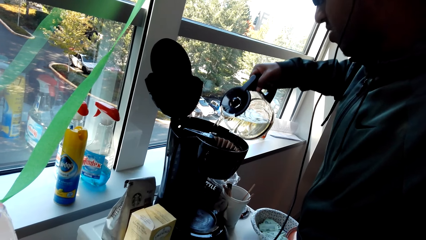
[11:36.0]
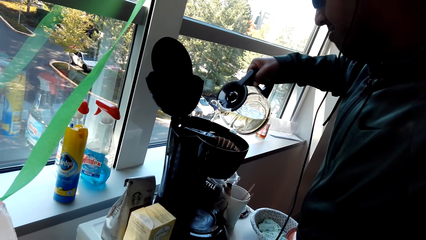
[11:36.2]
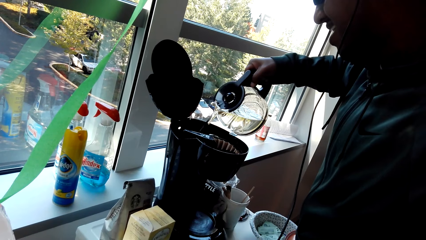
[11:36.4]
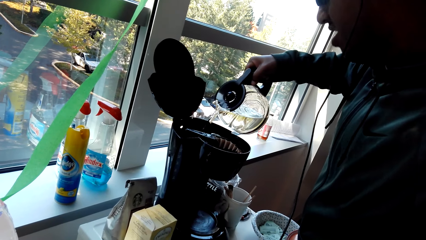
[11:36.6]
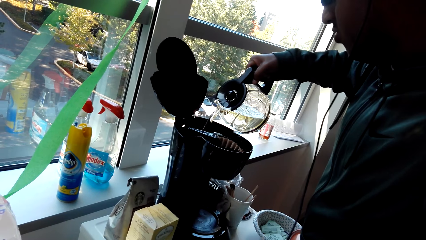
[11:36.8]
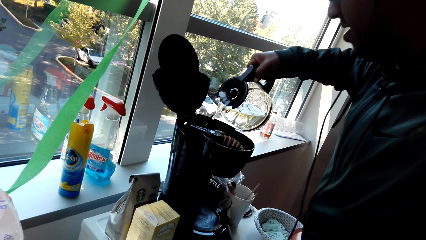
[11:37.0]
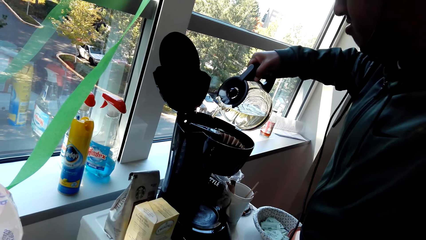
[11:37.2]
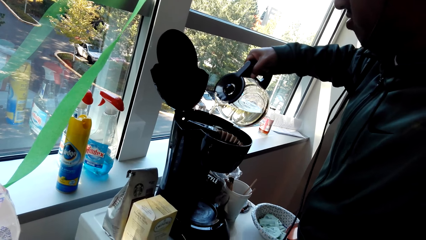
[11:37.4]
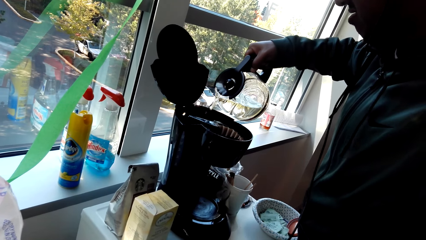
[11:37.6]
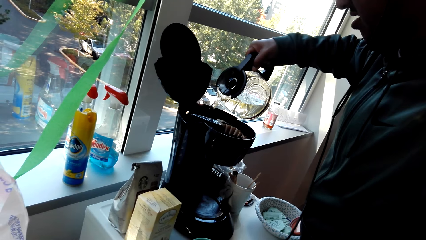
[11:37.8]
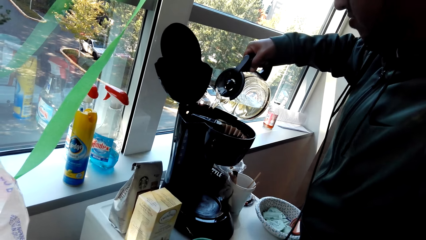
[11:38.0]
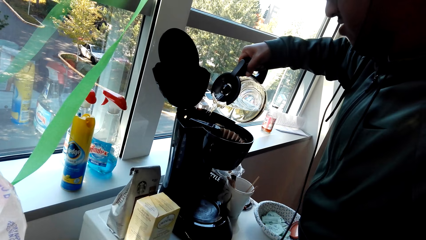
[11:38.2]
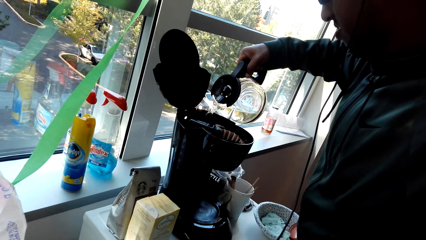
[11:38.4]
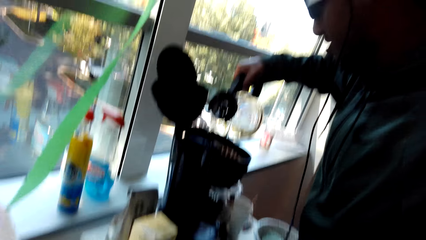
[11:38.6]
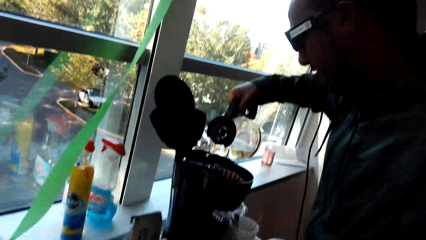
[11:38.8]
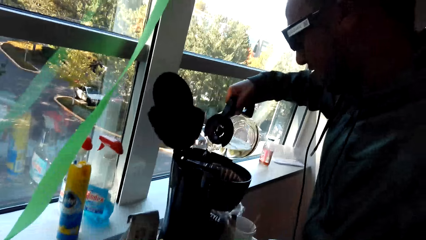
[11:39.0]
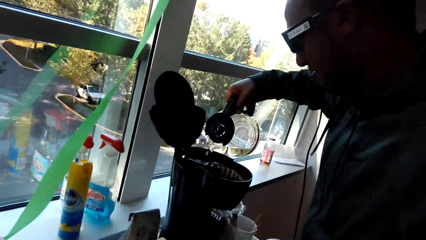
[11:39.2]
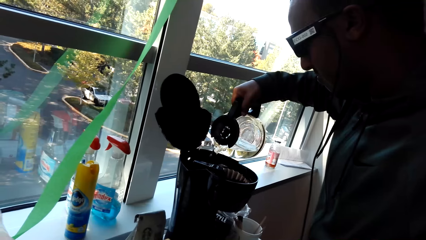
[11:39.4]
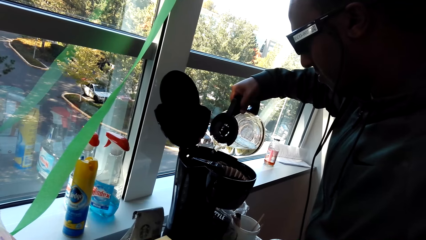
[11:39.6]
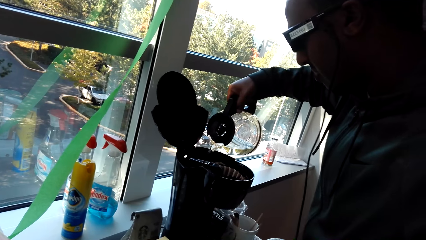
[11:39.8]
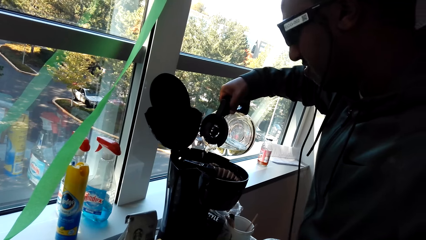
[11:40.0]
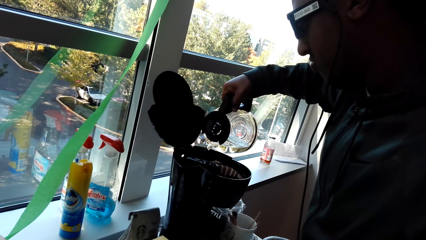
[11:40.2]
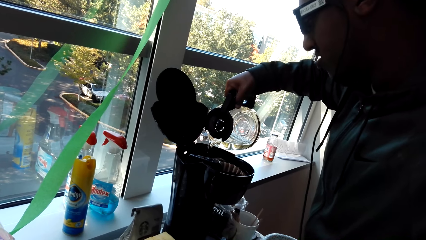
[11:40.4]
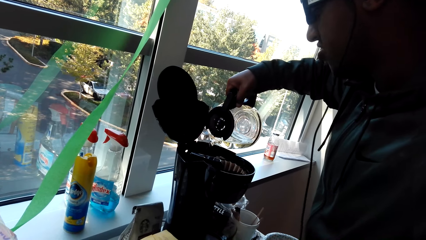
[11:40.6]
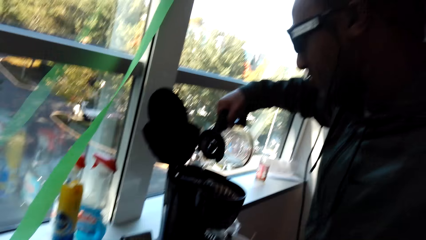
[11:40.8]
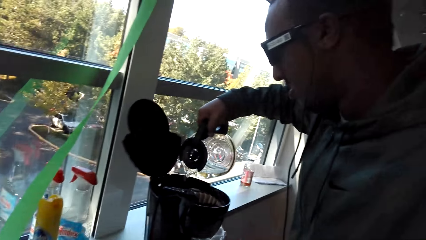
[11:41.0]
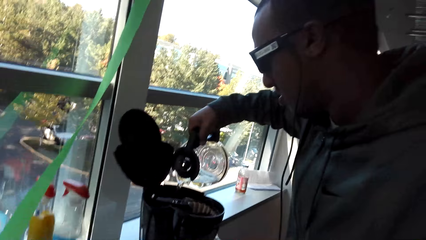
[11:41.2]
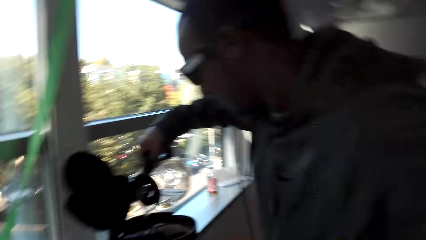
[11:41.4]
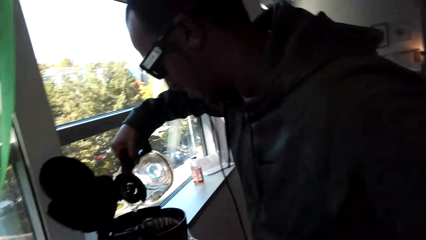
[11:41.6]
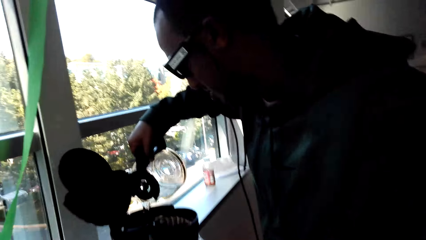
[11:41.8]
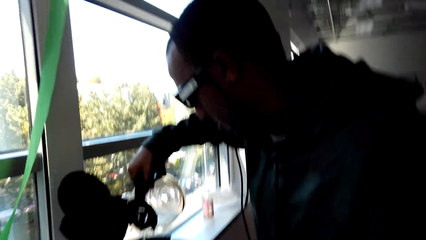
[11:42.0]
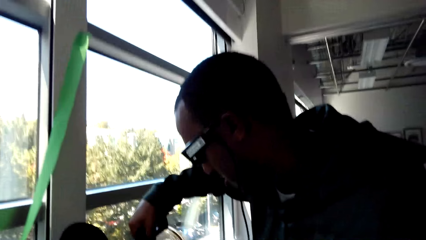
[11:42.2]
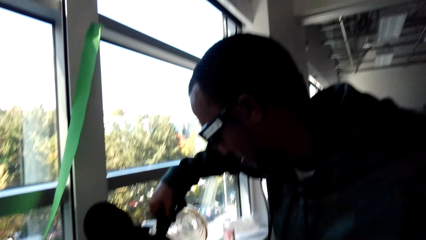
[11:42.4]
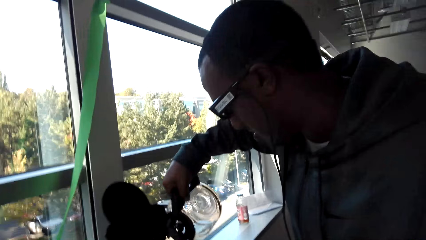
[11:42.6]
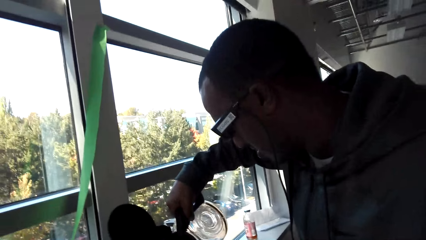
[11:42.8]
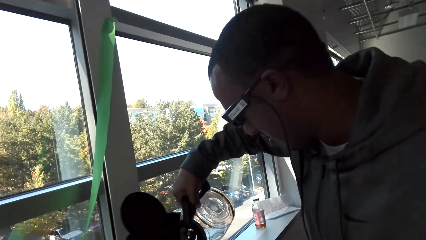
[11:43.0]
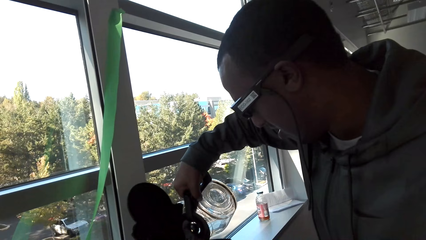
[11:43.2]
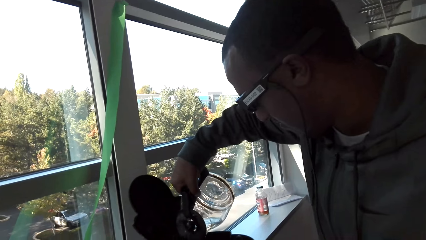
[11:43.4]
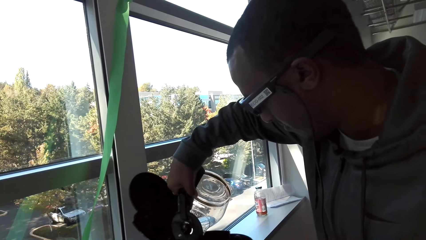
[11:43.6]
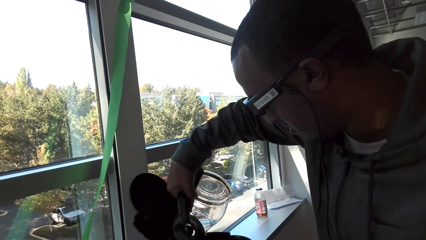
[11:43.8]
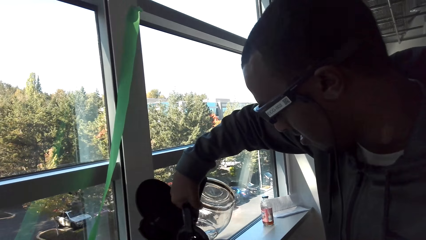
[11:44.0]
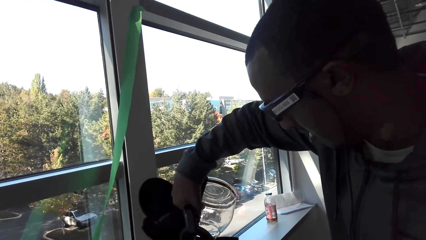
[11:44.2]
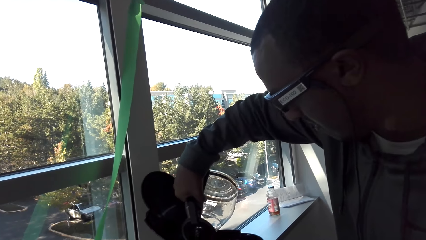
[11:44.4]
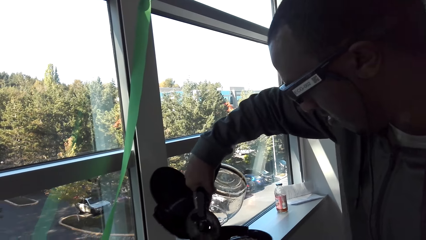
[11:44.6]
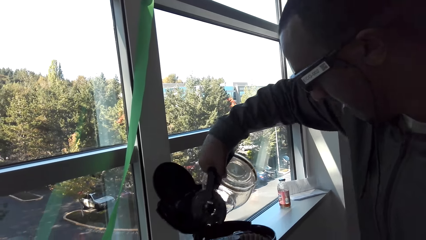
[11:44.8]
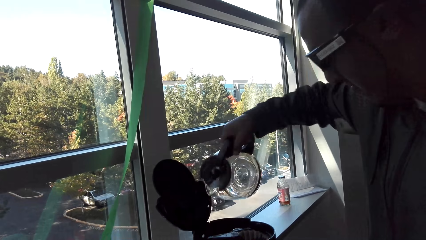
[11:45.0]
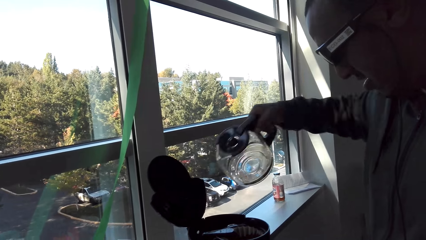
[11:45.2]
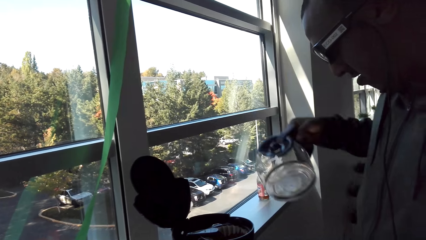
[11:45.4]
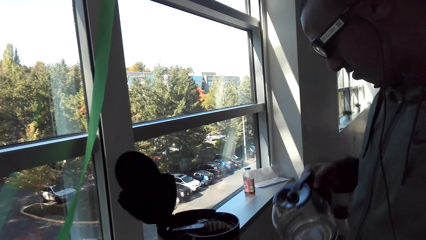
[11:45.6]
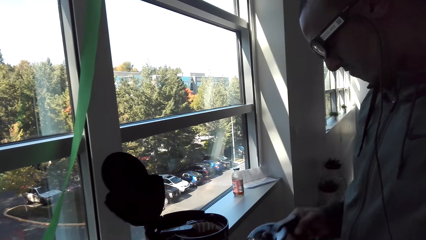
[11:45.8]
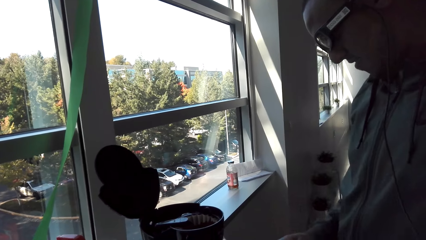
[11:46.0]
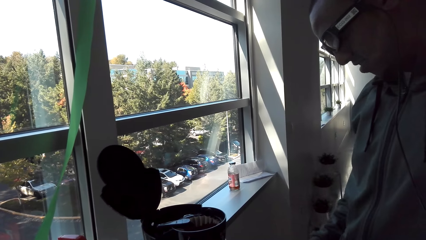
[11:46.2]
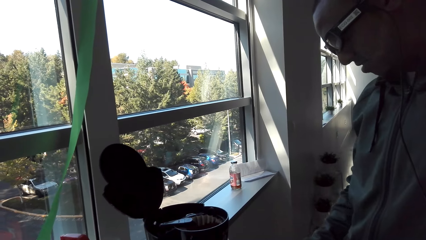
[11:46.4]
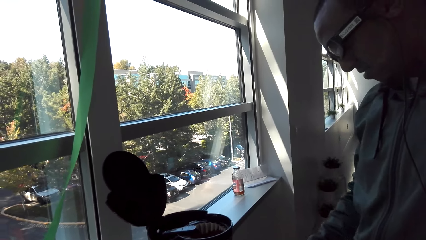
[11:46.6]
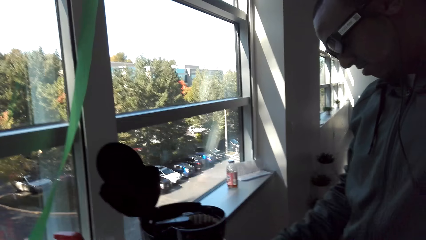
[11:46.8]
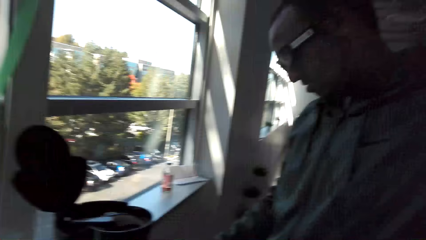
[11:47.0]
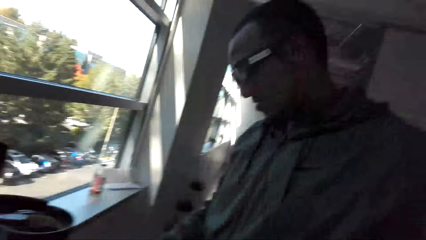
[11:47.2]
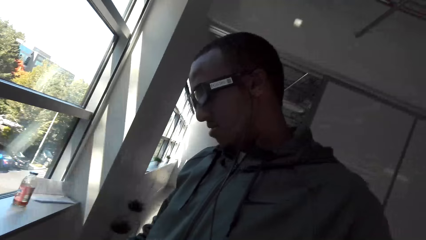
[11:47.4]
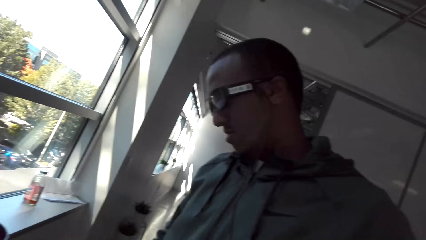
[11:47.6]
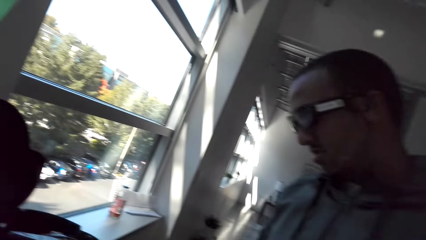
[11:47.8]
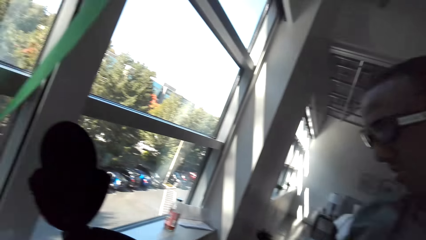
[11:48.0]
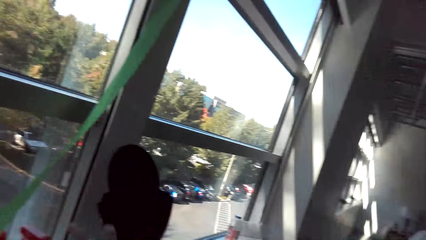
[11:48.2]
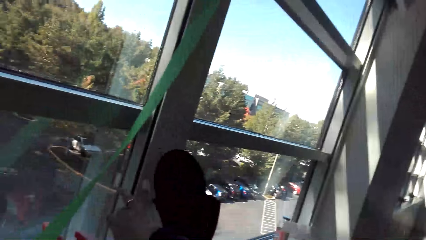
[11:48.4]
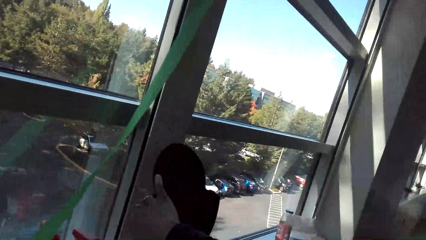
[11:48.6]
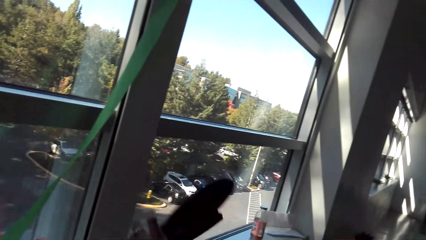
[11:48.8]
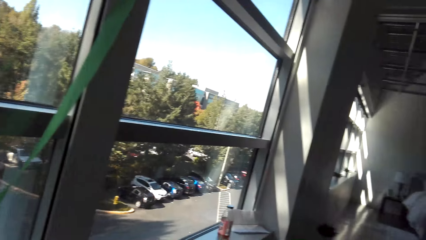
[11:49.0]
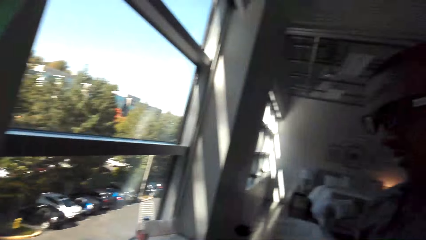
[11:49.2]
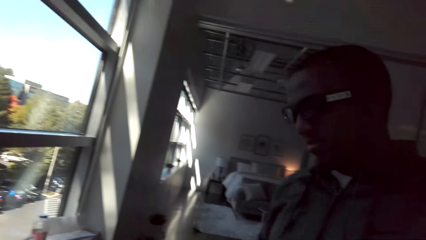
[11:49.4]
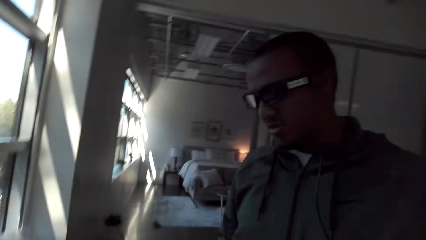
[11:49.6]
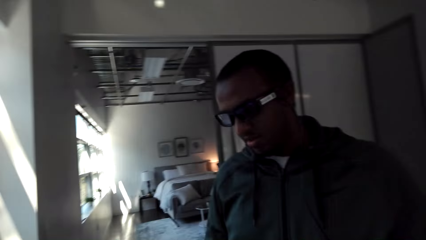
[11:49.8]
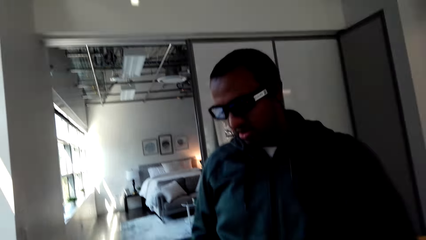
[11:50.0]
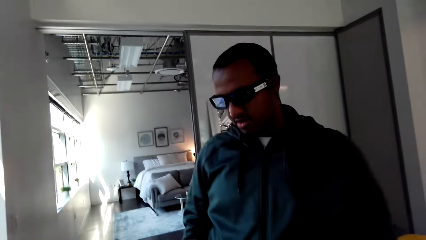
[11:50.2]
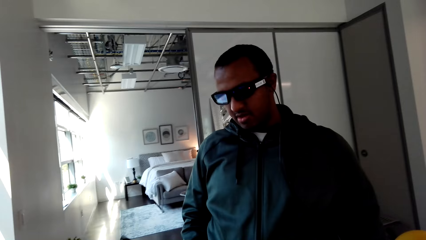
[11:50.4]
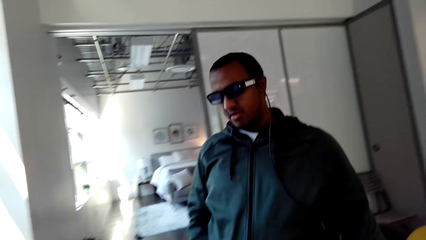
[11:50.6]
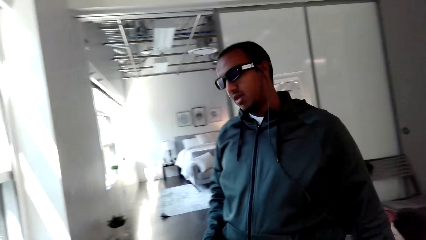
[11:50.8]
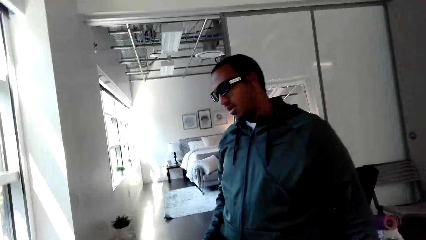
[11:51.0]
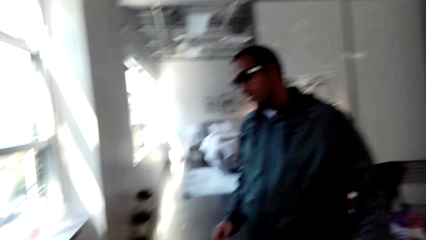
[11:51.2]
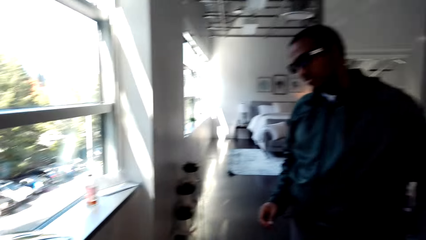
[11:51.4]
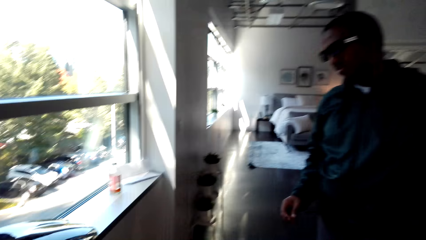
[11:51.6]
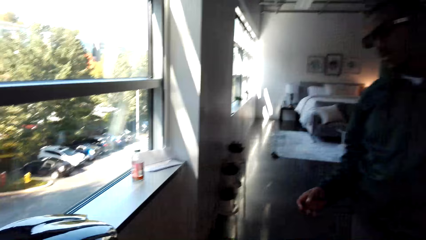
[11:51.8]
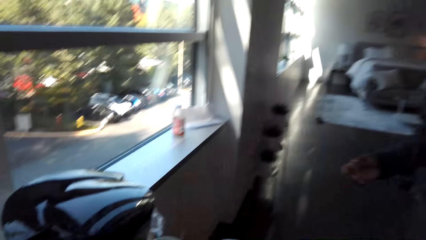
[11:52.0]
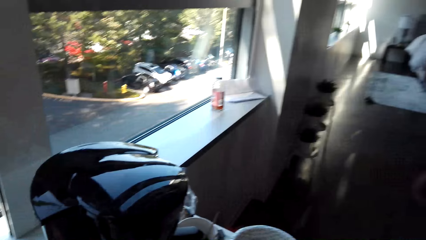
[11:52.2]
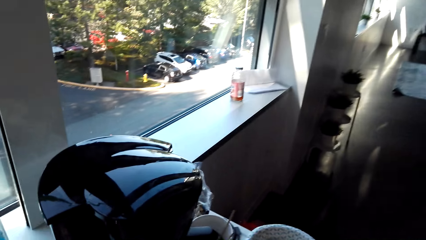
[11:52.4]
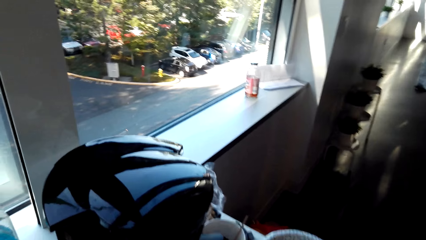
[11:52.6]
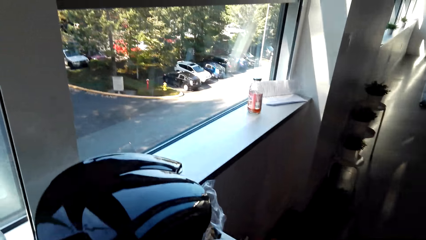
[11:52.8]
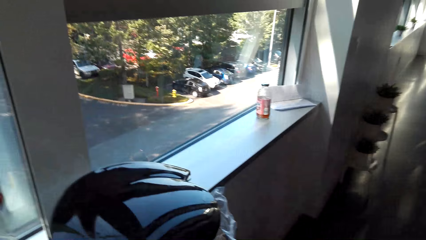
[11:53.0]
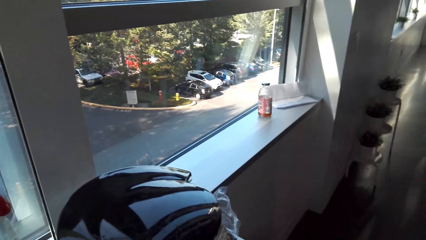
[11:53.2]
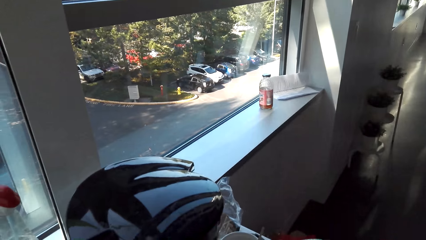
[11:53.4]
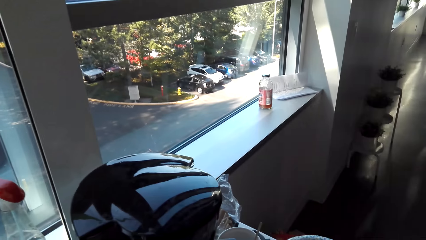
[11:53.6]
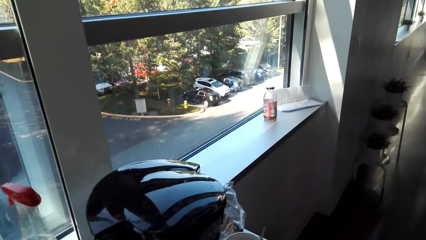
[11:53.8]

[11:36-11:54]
The camera wearer converses with a man. The man pours water in the coffee maker. The camera wearer converses with the man. The man places the jug on the fridge. The camera wearer converses with the man.
